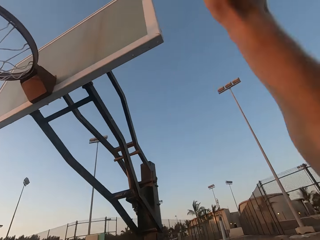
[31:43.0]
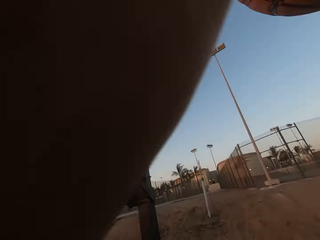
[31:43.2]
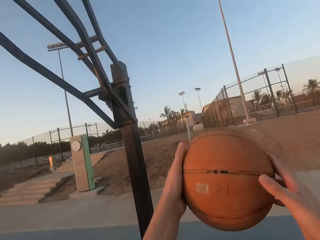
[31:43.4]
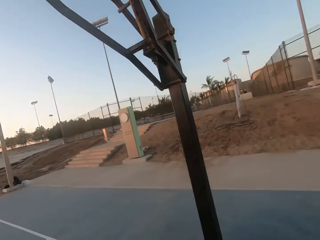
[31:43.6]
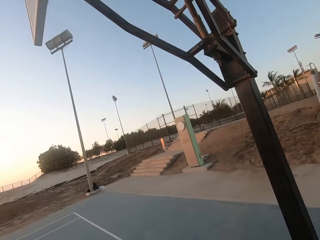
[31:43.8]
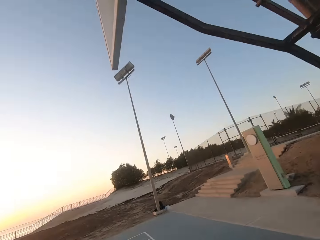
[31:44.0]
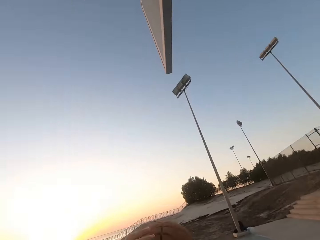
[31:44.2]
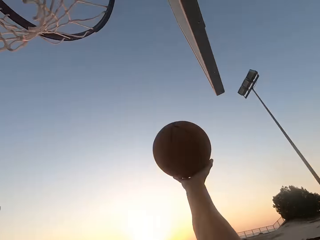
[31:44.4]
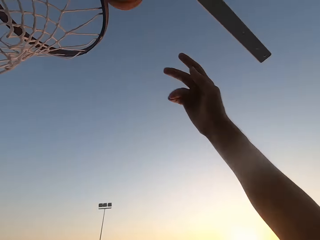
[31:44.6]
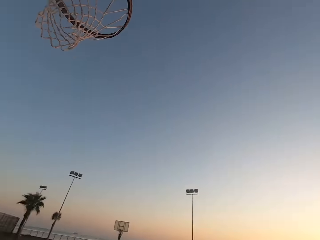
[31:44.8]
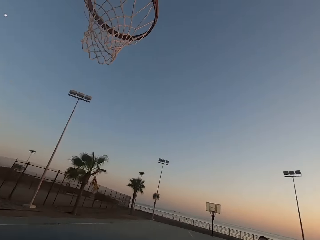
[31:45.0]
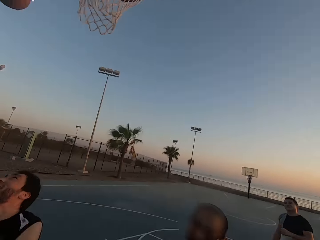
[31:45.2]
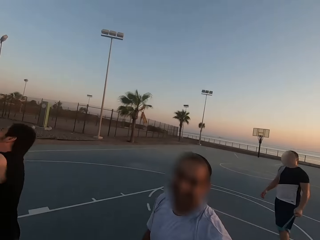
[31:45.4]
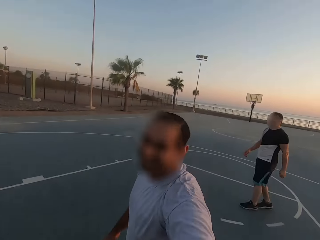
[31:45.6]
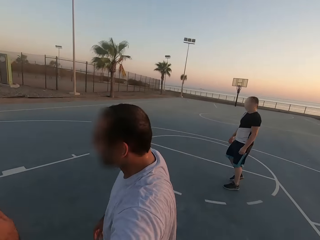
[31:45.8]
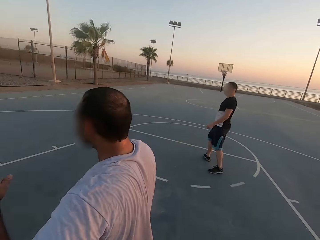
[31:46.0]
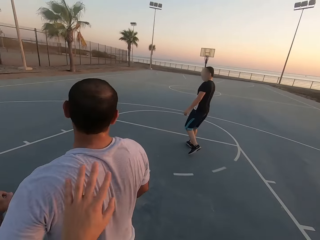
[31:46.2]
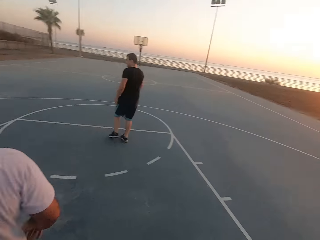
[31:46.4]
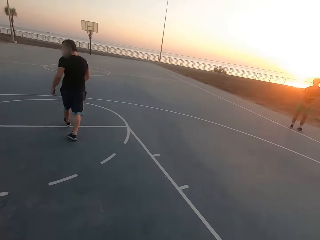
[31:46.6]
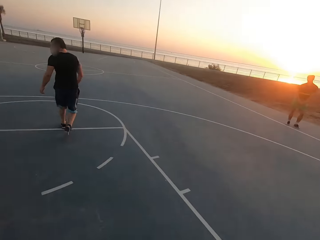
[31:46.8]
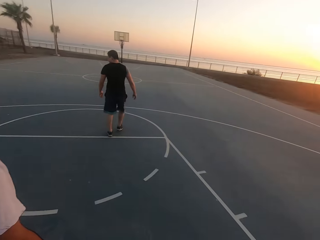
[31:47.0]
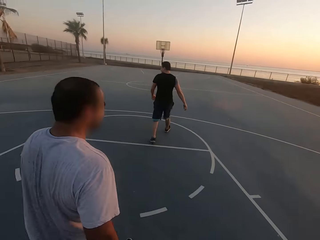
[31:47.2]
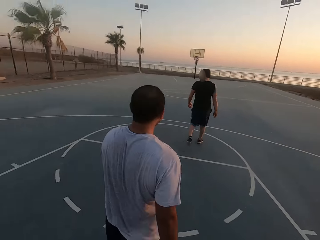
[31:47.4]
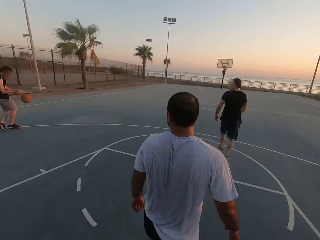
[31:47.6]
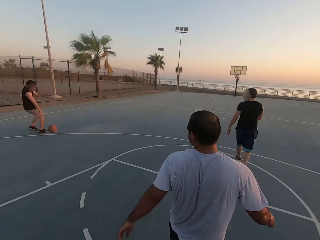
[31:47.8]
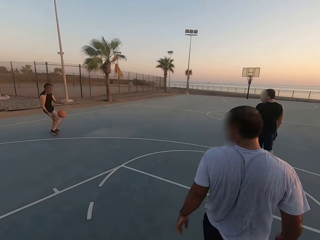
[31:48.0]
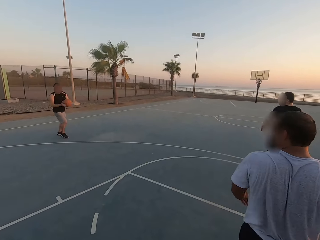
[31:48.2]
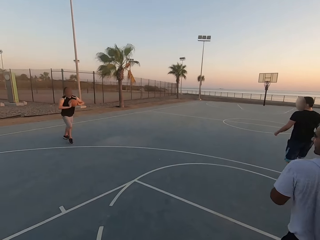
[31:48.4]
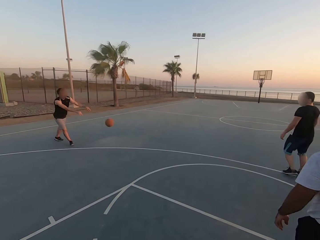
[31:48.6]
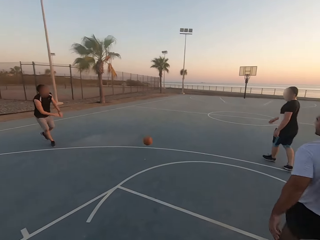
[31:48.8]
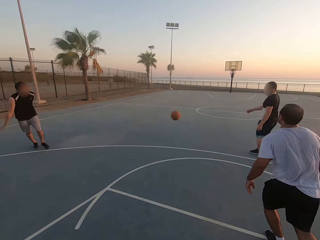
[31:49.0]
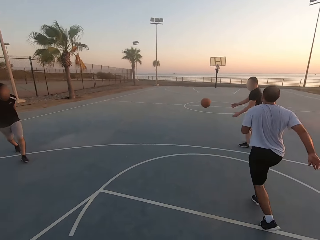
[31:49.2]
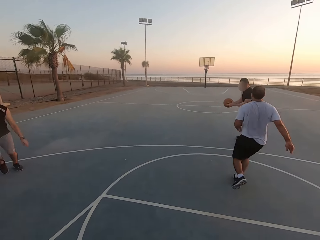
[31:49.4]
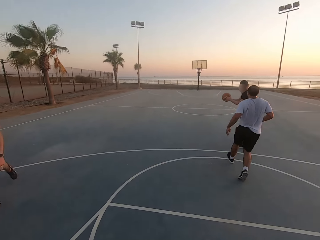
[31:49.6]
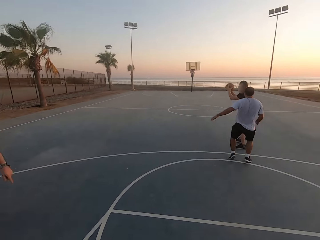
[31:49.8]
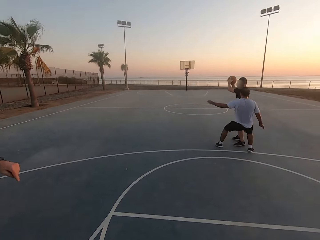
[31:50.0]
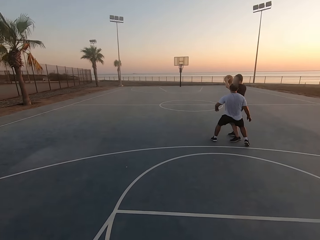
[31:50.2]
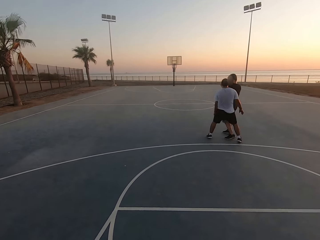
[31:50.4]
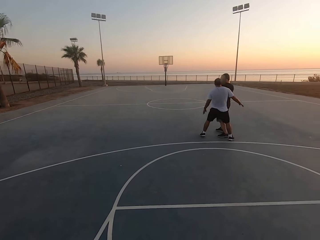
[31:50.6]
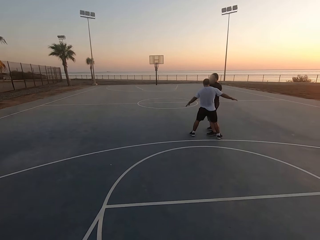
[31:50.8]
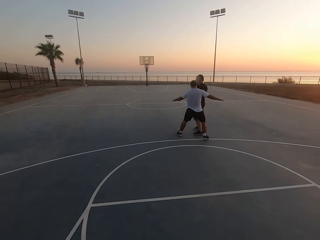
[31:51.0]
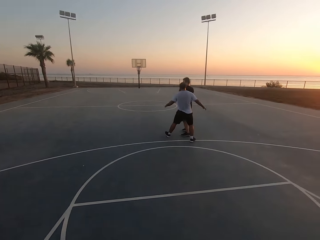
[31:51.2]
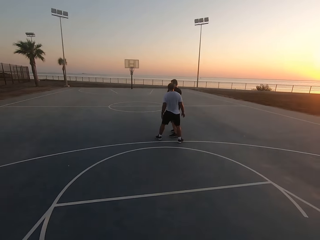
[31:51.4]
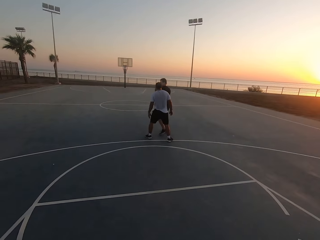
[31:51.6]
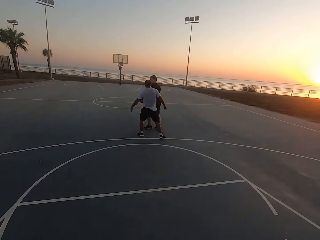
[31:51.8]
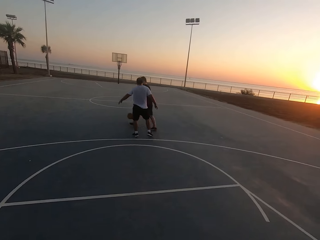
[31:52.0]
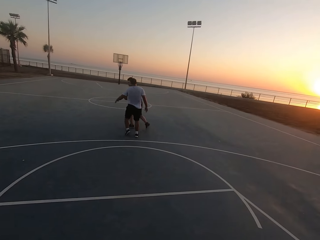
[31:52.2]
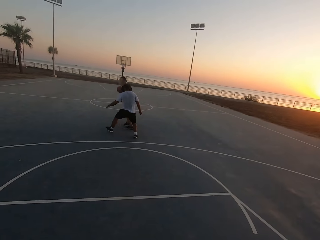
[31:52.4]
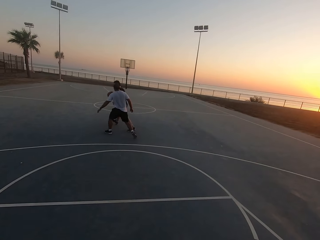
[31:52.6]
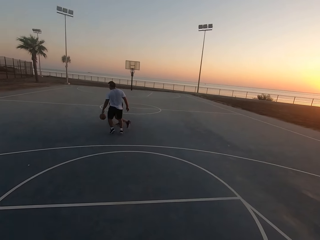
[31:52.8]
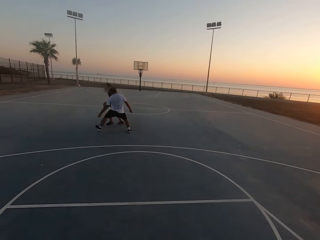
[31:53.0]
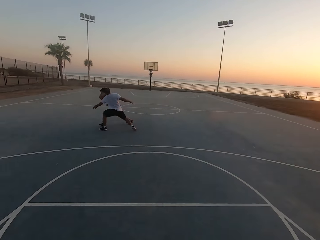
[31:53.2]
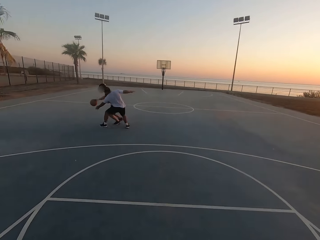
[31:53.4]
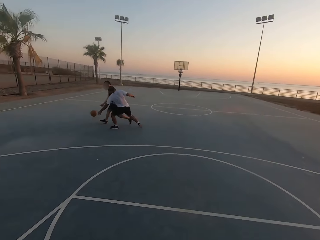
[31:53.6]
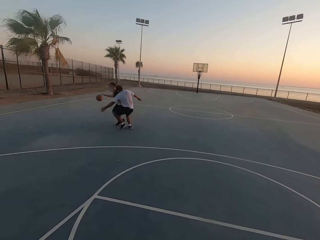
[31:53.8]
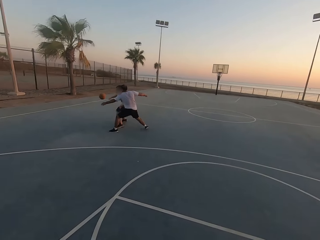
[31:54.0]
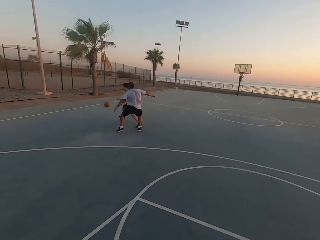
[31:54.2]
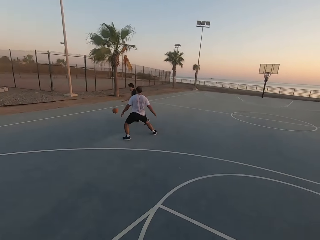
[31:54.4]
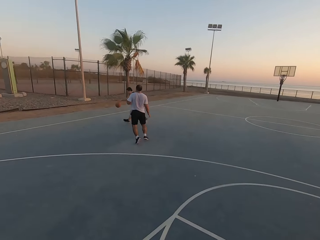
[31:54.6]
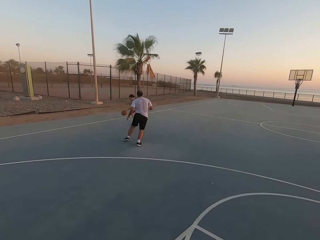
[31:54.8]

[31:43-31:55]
The camera wearer picks up the ball. They hold the ball. They dribble the ball. They throw the ball in the hoop. They look around. A man picks up the ball and dribbles the ball. Another man walks. A third man walks. The first man throws the ball to the third man. The second man runs. The third man picks up the ball and holds the ball. The second man attacks the third man. The second man shields. The third man dribbles the ball. The second man attacks the third man.

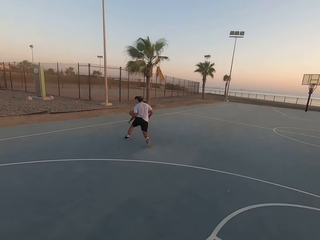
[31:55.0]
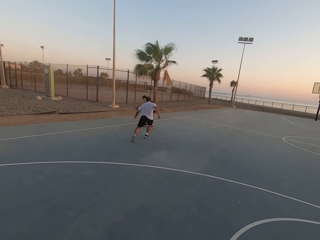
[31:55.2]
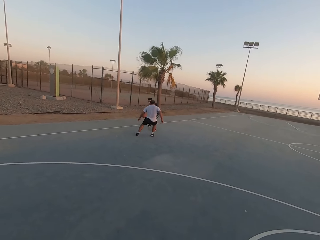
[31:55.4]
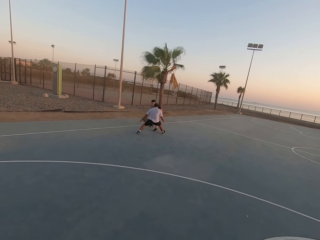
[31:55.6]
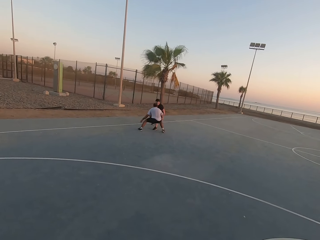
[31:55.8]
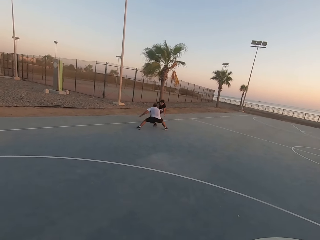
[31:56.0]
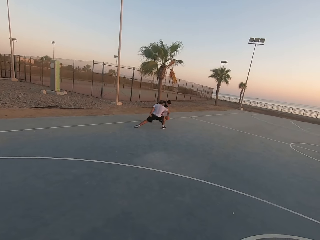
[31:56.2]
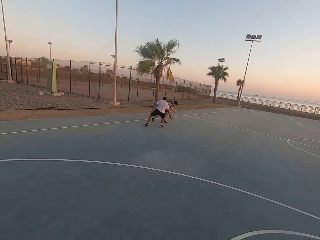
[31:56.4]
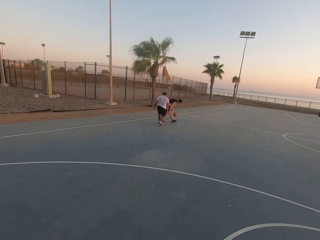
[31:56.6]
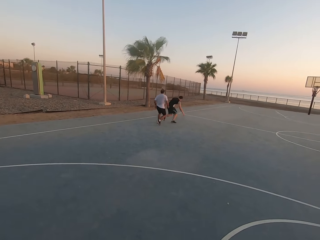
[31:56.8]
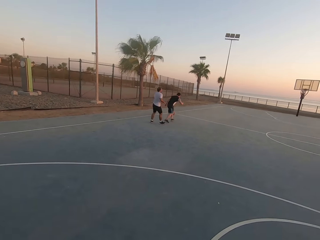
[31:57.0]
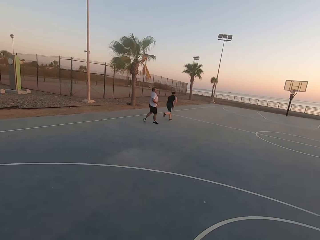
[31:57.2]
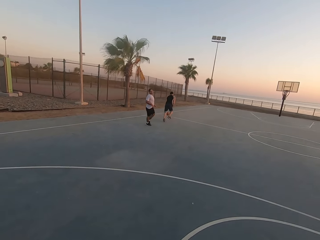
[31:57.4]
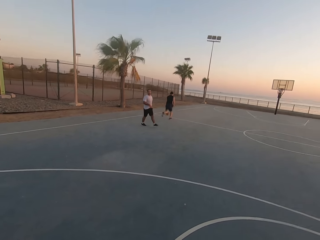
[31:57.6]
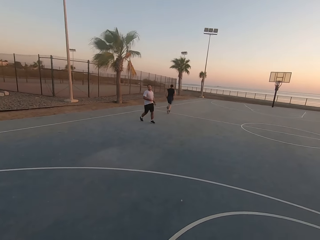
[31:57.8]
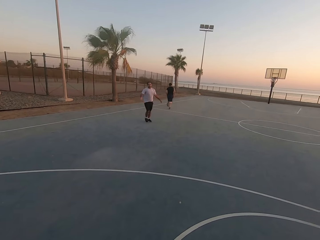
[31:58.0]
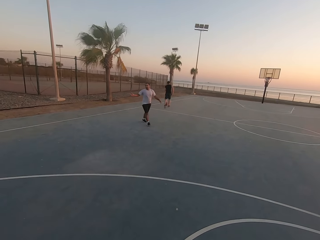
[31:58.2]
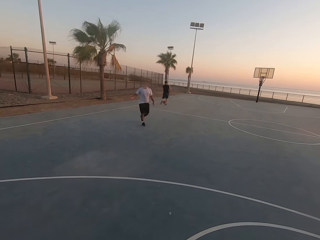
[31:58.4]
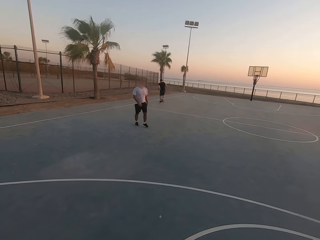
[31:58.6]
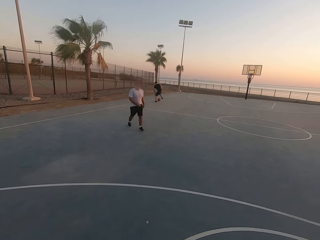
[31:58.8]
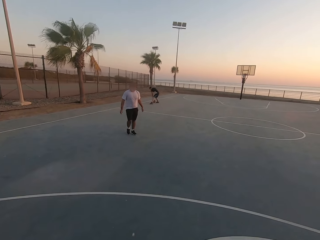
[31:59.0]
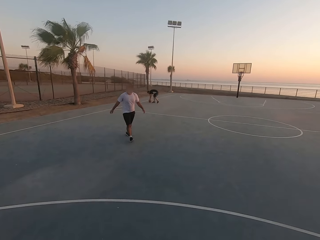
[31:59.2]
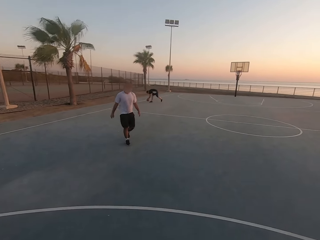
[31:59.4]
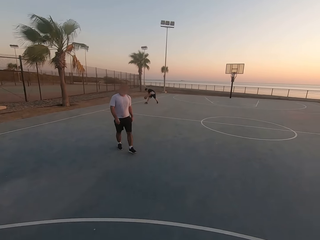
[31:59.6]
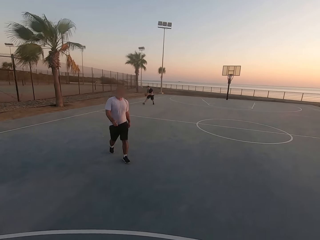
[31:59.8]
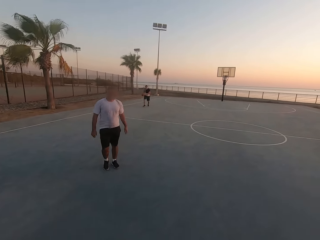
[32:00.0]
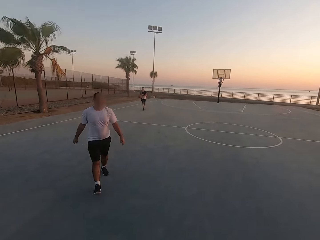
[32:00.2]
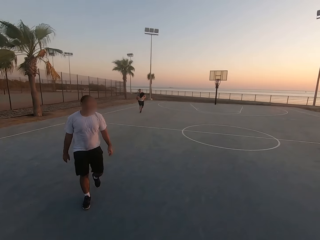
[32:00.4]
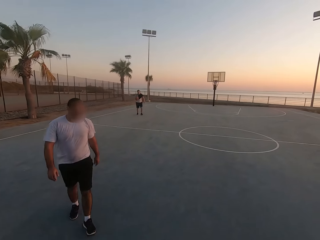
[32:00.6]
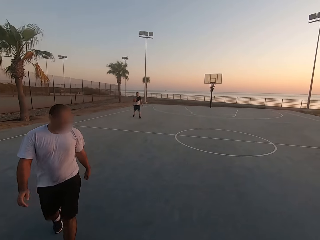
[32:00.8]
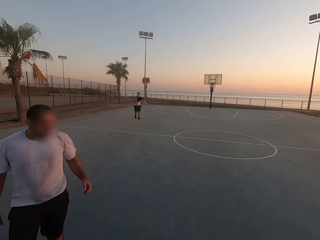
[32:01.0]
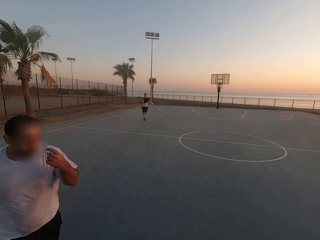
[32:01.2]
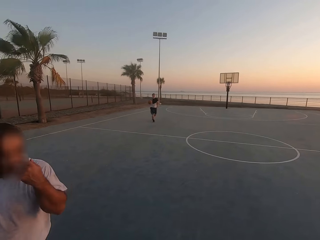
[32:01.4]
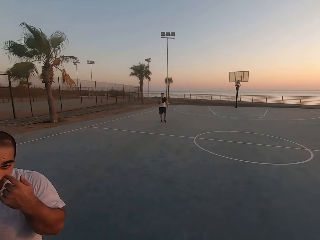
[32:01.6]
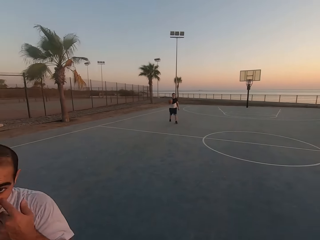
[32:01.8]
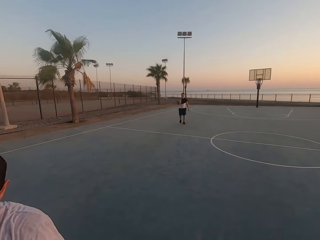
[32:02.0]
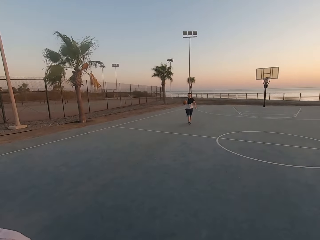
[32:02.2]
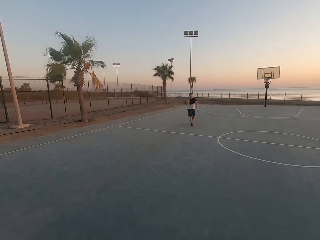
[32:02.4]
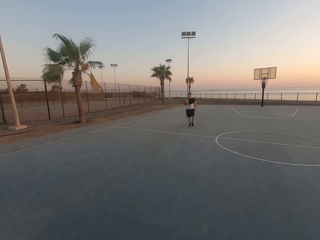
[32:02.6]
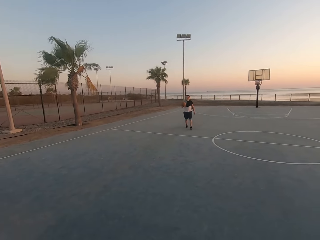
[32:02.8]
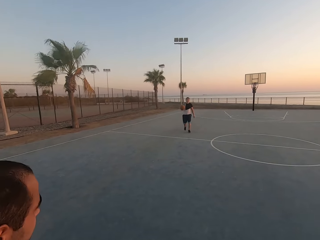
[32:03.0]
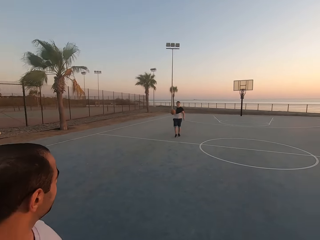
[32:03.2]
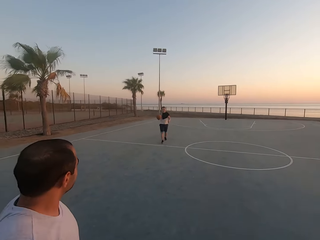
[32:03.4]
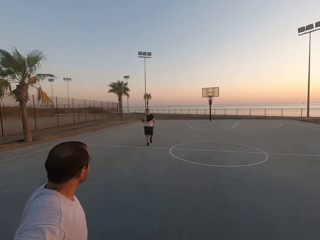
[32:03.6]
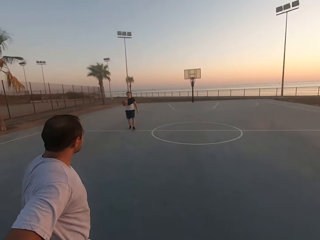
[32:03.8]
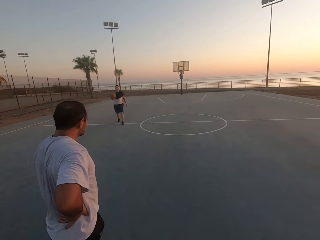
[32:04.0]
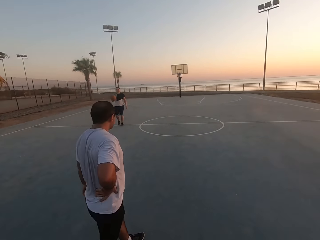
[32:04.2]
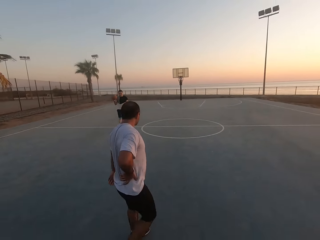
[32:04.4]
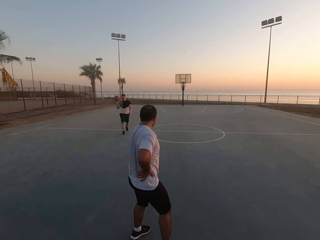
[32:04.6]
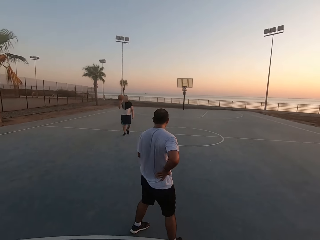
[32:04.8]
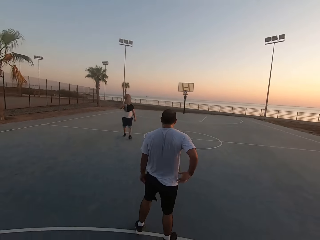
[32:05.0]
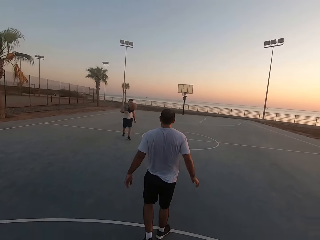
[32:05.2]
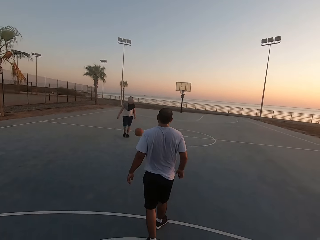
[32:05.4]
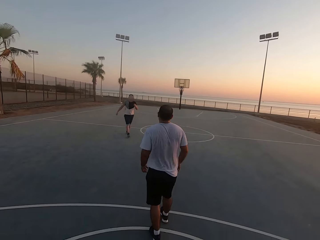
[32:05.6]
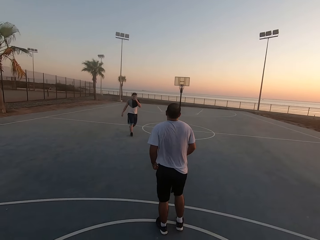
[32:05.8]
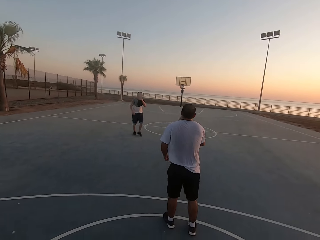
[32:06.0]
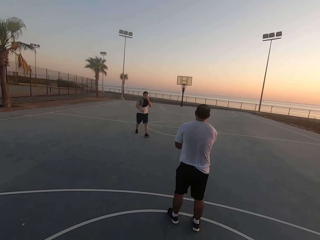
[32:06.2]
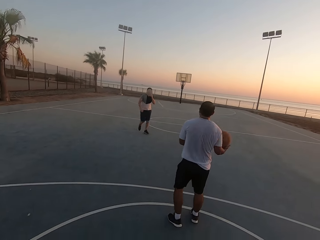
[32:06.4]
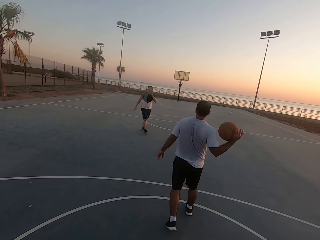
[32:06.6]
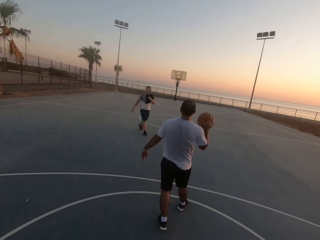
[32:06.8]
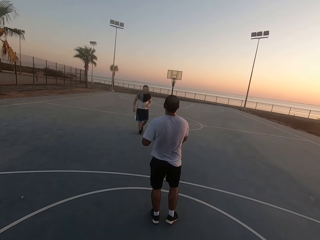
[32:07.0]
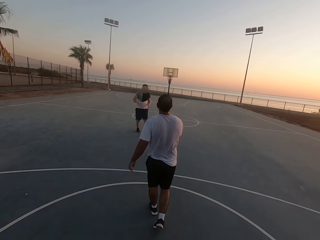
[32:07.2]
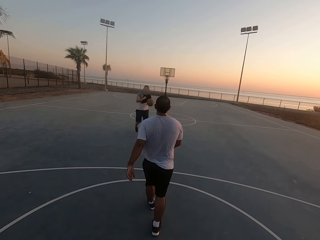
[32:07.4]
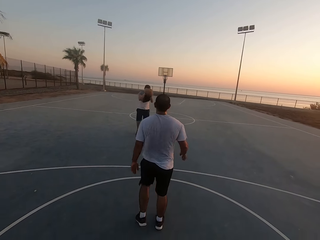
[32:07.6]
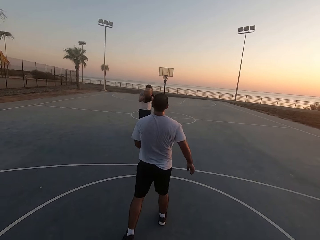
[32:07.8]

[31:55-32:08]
A man touches the ball. Another man throws the ball outside. The first man walks. The other man runs for the ball. The first man moves his hand. The other man picks up the ball. The first man walks. The first man walks. The other man walks. The first man throws the ball. The other man throws the ball to the first man. The first man picks up the ball. The first man throws the ball to the other man. The other man picks up the ball.
